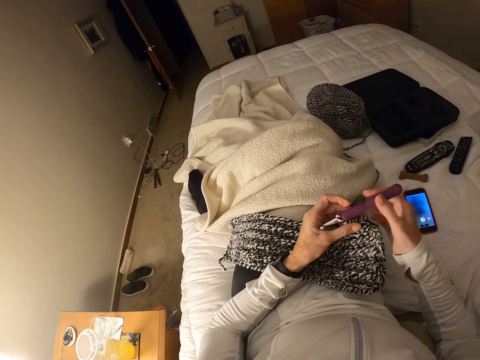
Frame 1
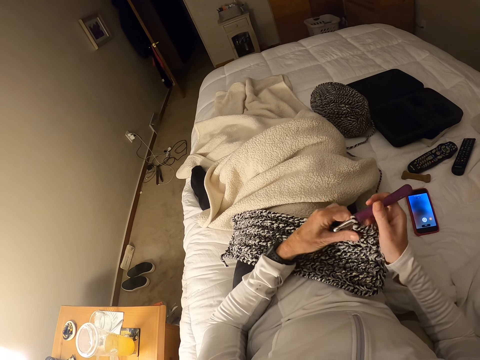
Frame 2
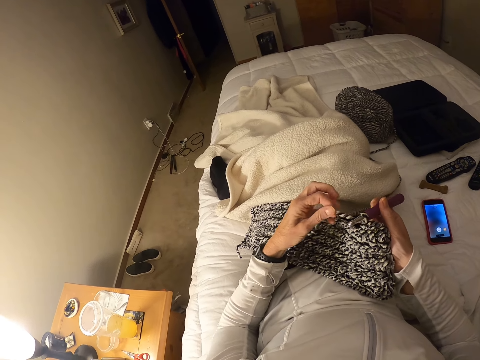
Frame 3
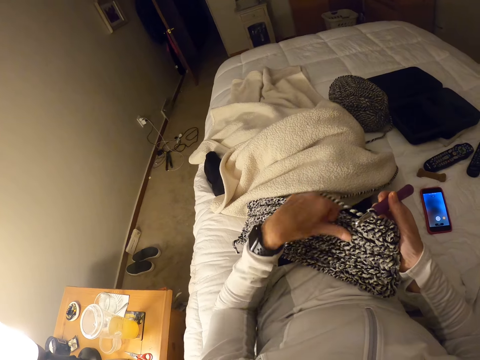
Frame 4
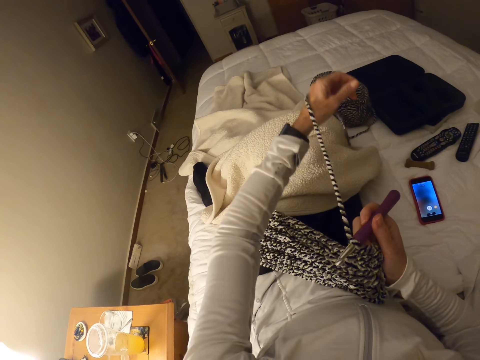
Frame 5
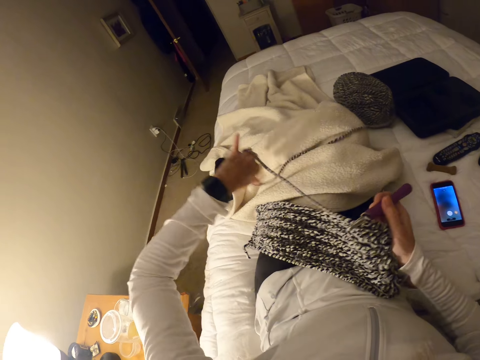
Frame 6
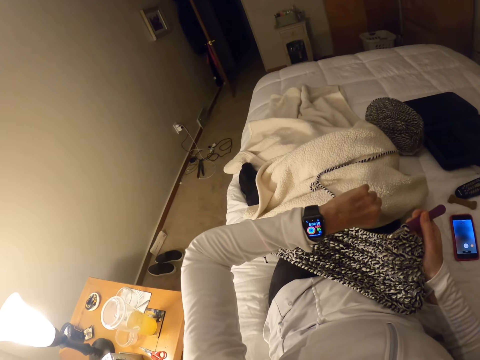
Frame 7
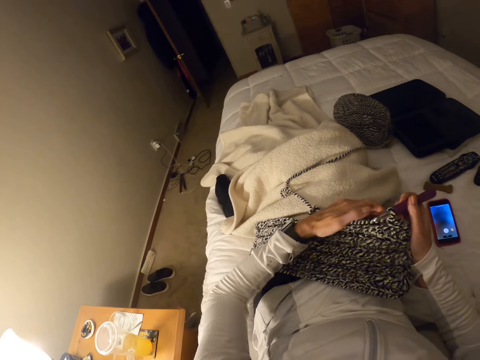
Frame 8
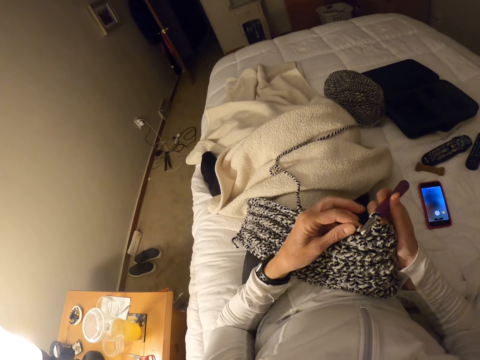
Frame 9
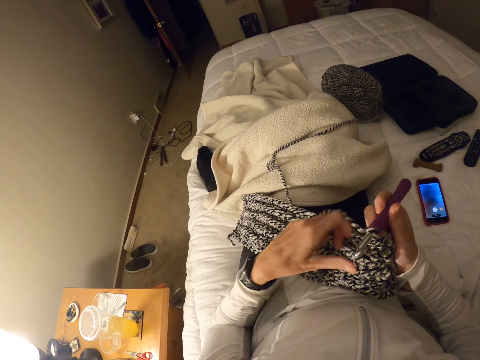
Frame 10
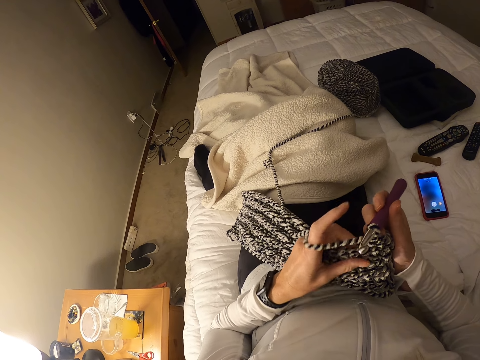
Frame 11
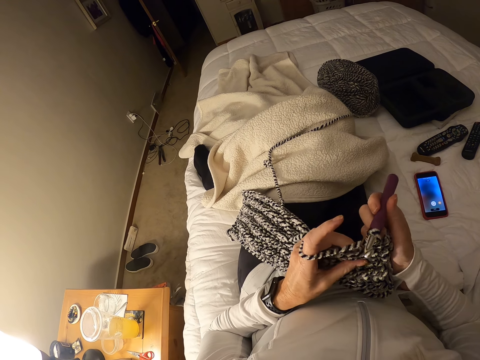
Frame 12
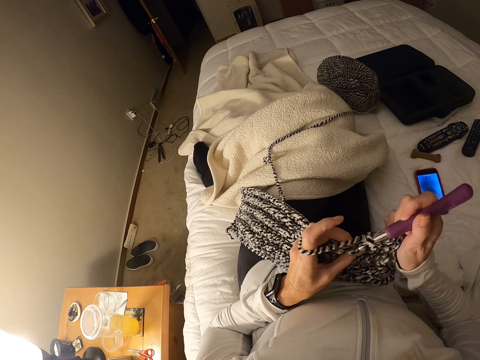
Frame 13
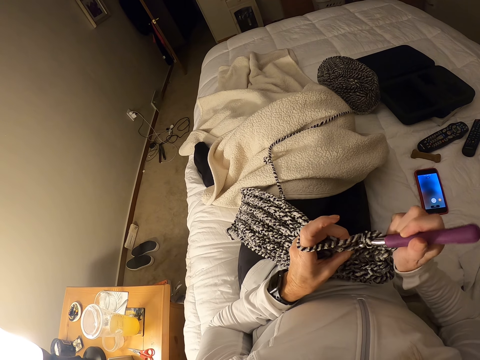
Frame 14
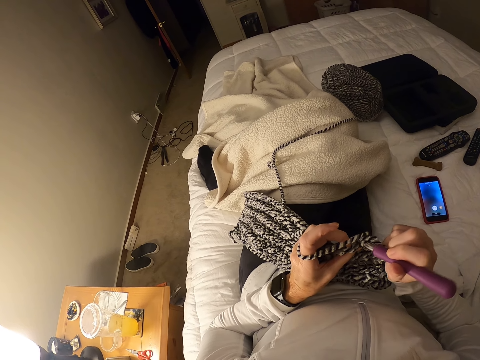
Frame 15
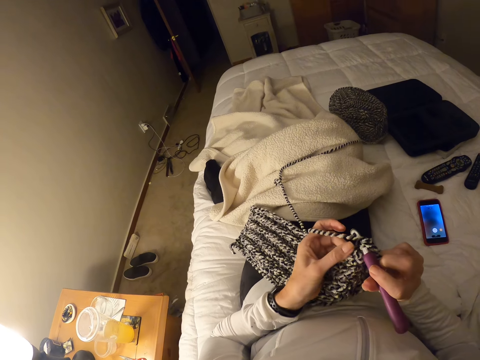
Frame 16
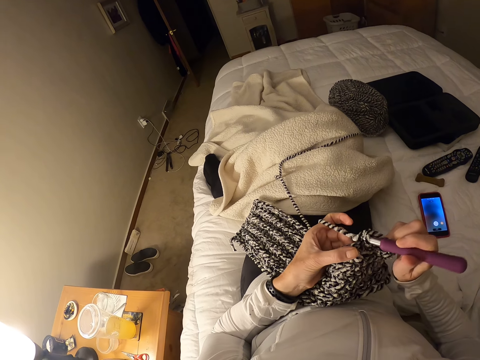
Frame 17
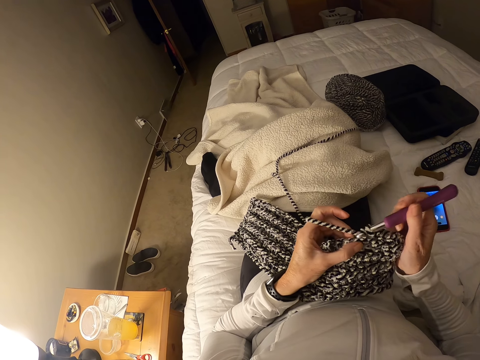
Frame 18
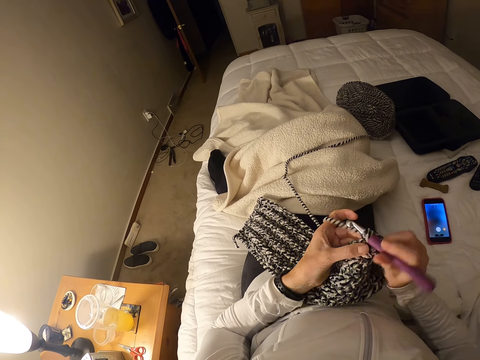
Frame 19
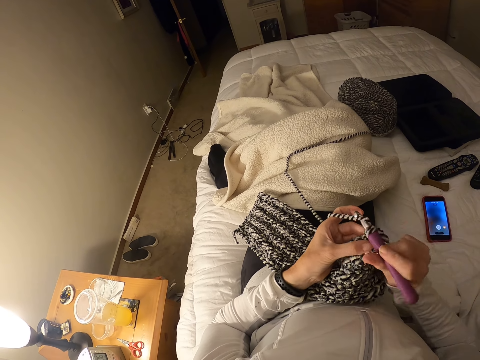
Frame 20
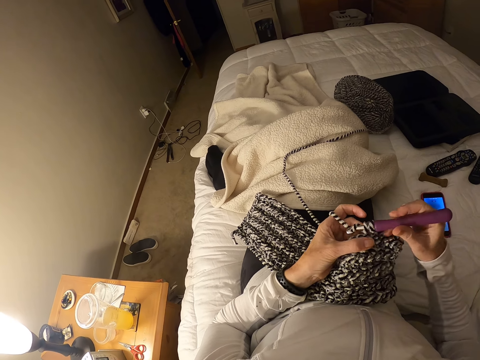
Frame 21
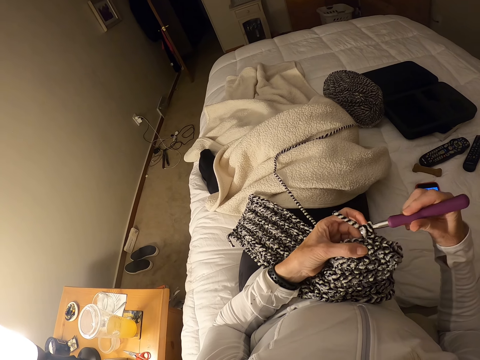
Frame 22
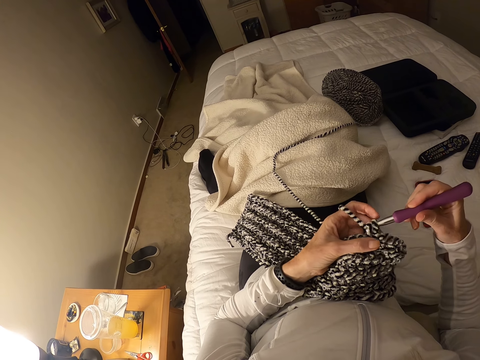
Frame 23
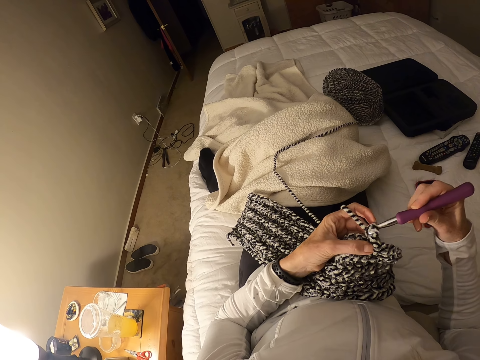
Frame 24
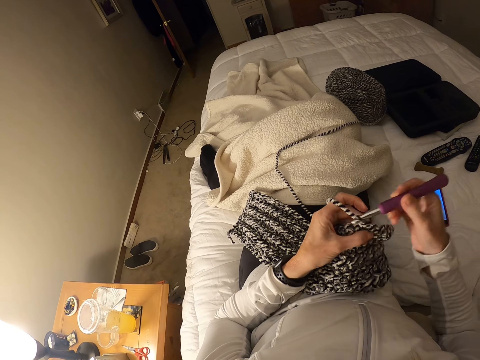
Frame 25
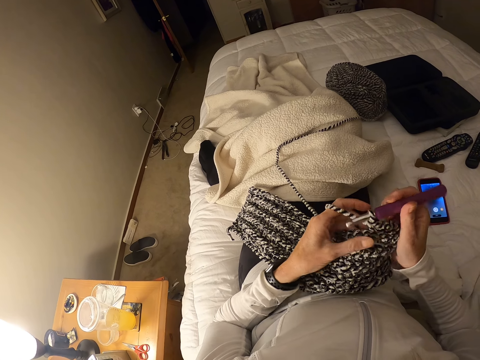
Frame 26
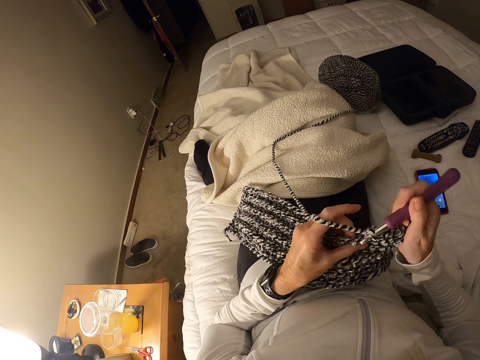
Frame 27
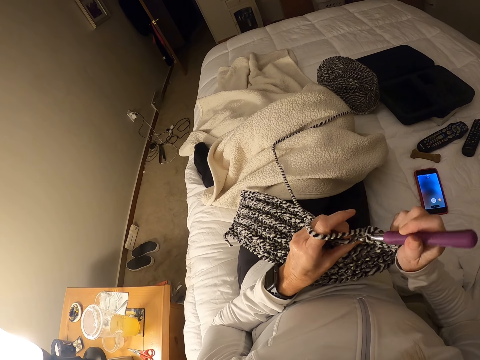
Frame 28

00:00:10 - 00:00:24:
The camera wearer pulls the yarn. They look at the watch. They knit with a crochet hook.

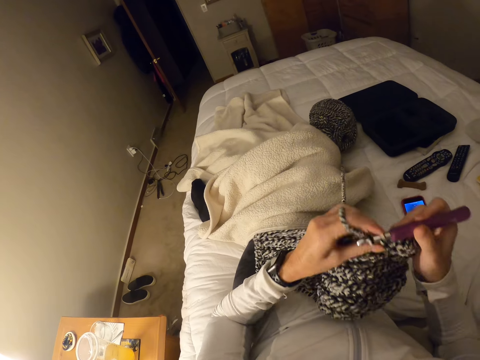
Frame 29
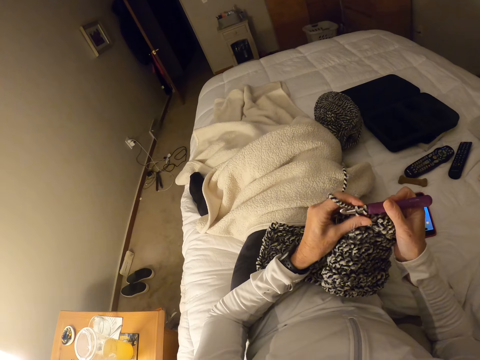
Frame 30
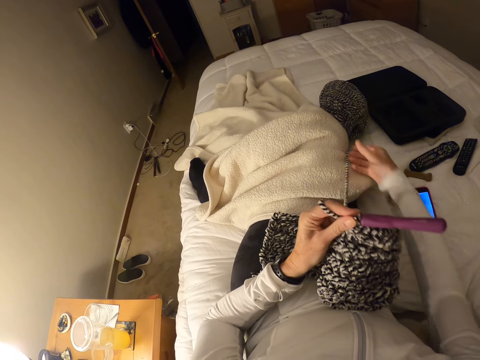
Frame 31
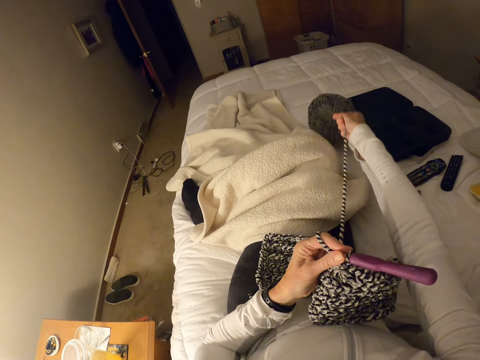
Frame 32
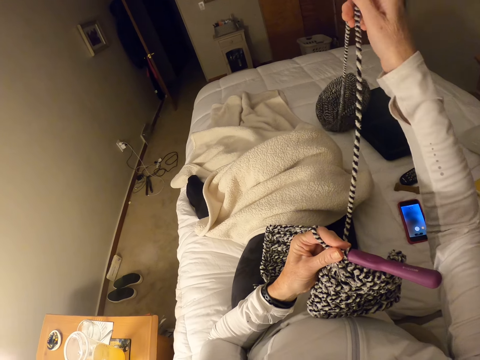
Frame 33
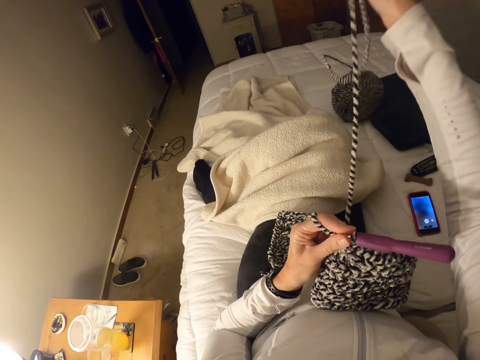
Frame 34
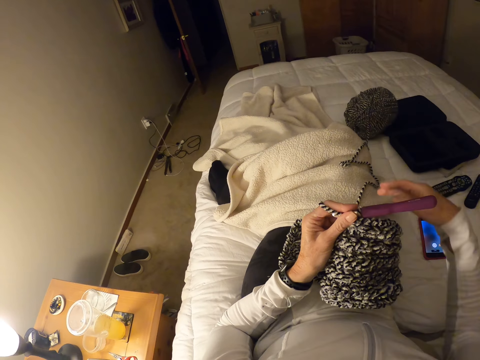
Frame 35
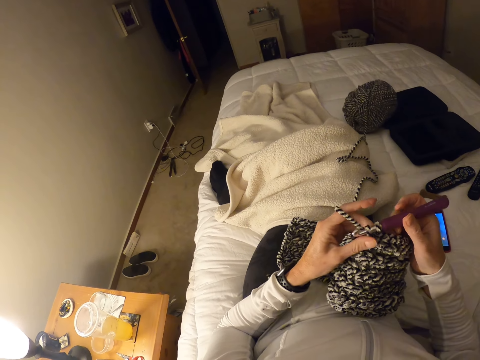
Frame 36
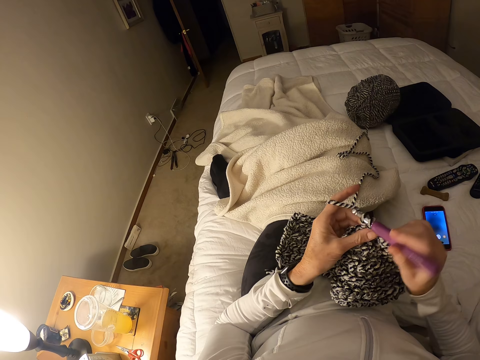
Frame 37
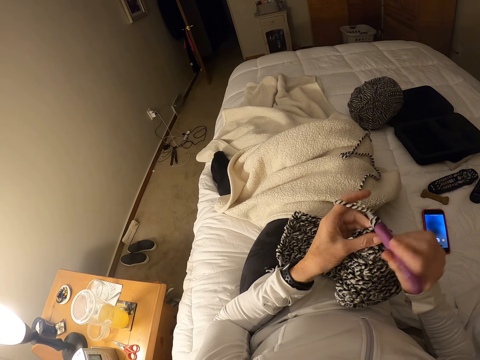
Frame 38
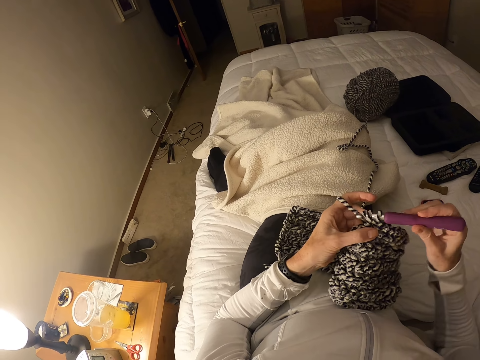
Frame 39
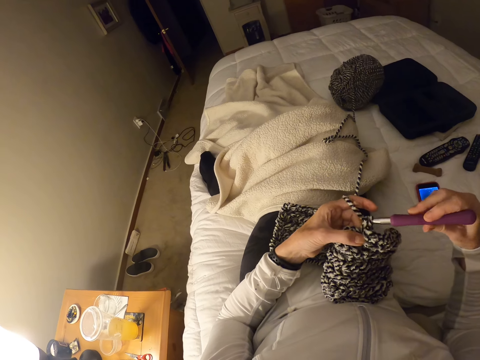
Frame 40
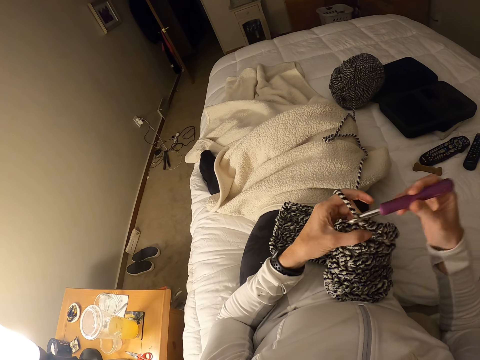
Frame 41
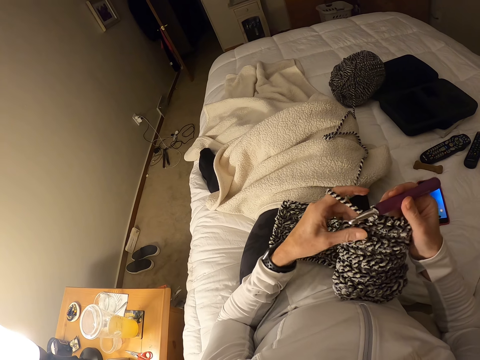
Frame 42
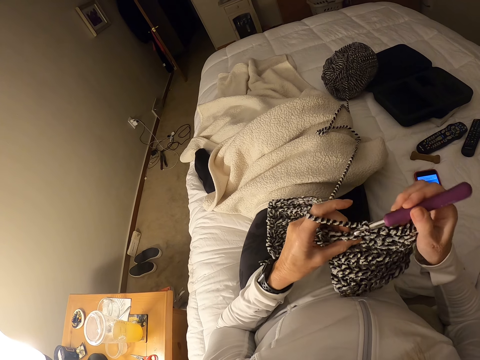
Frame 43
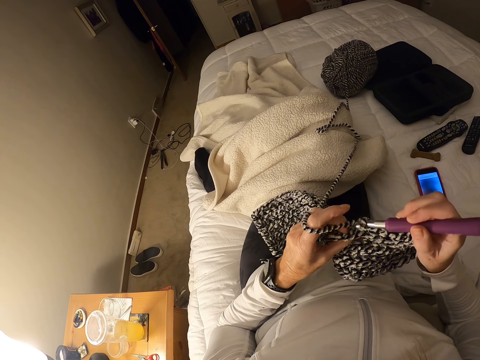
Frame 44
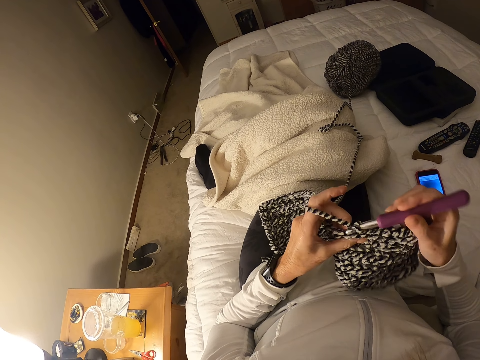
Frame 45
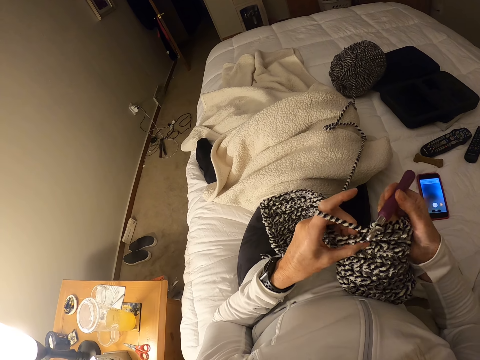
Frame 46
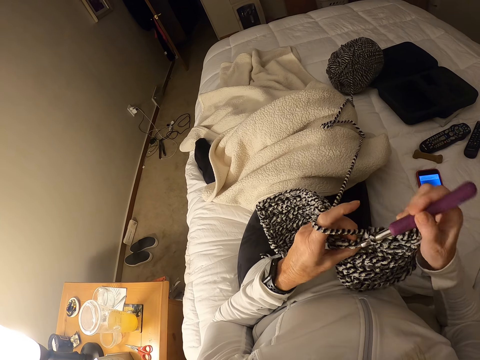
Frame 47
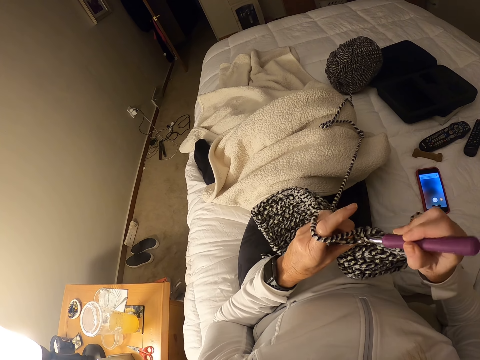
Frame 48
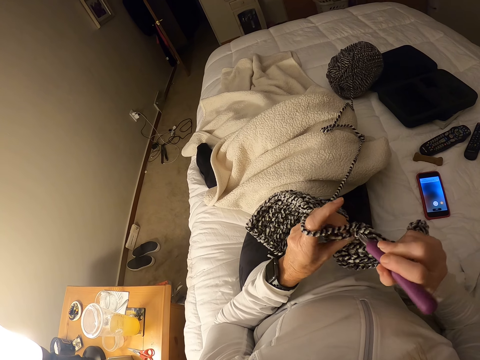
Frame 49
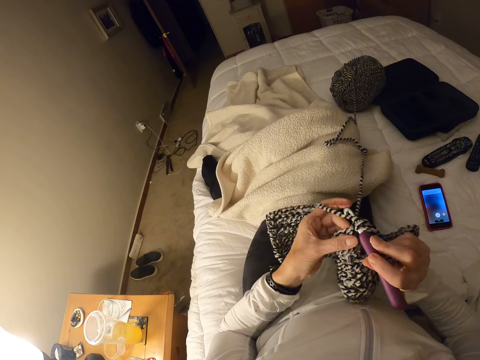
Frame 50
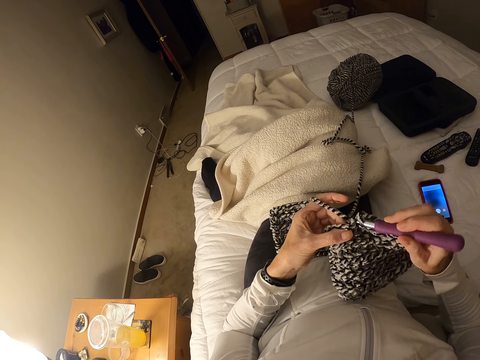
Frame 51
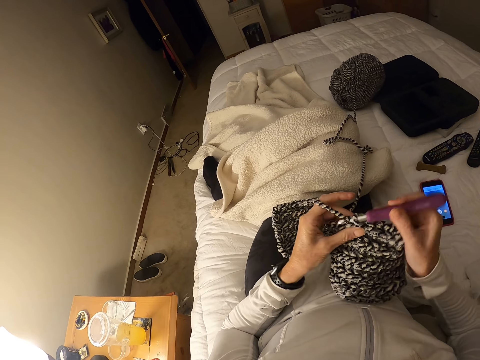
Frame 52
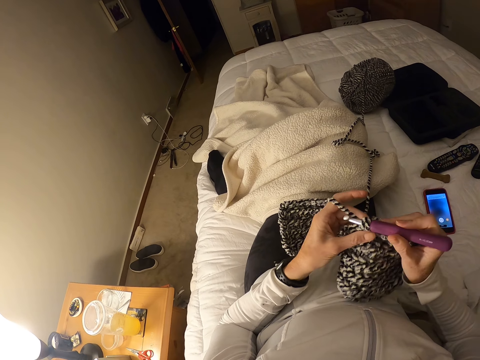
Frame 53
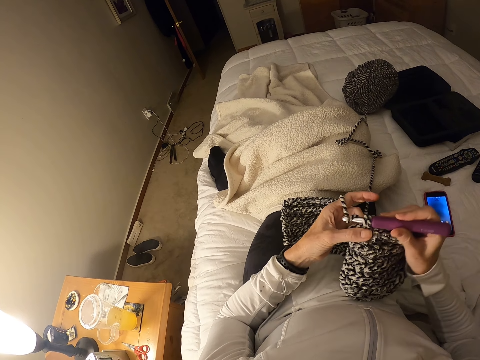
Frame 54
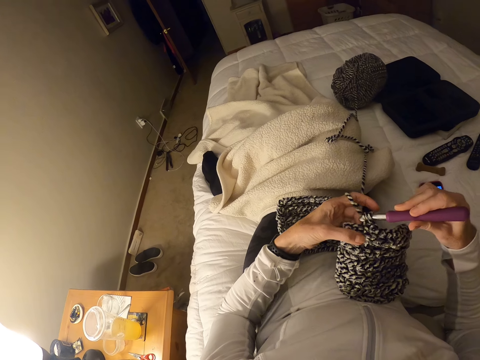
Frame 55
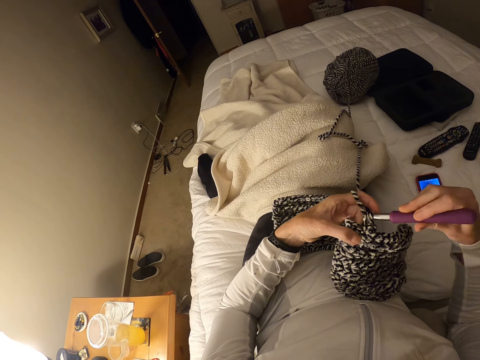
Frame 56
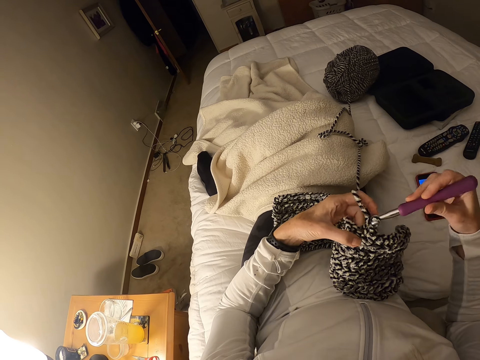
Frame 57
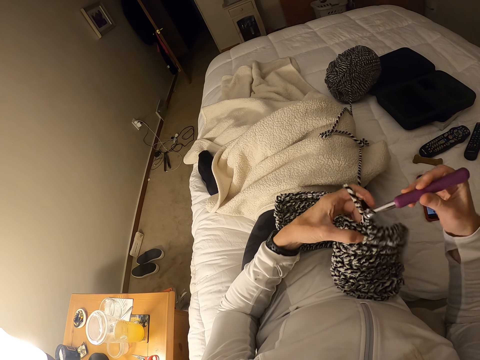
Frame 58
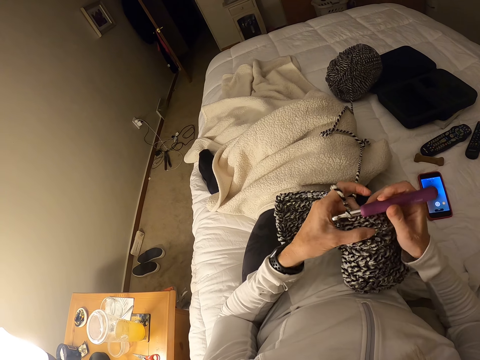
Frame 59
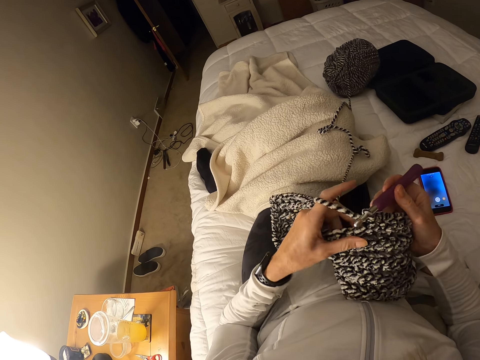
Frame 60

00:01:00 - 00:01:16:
The camera wearer pulls the yarn from the ball. They knit with a crochet hook. They knit with a thread.
